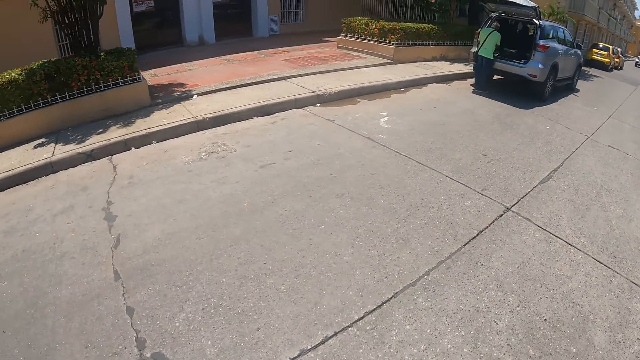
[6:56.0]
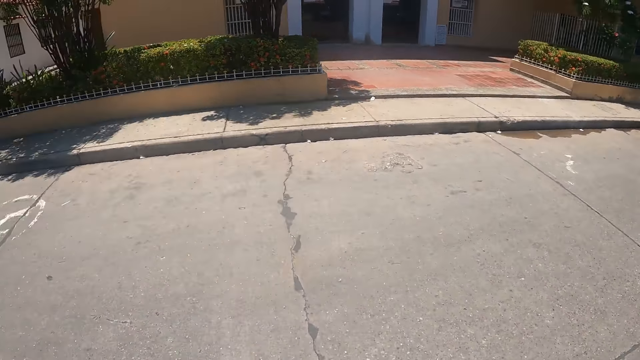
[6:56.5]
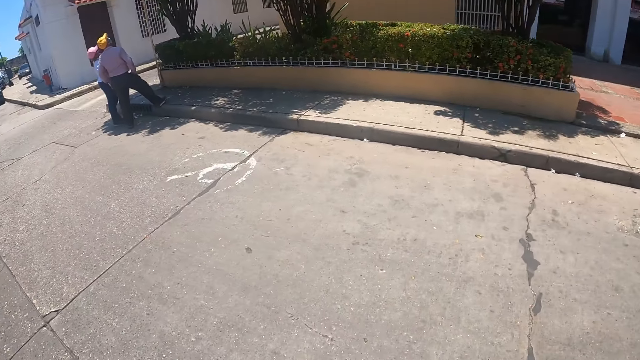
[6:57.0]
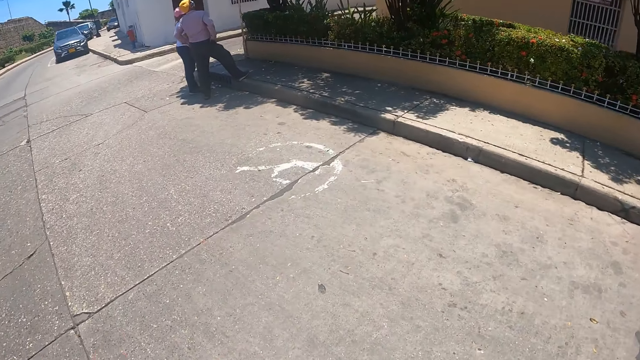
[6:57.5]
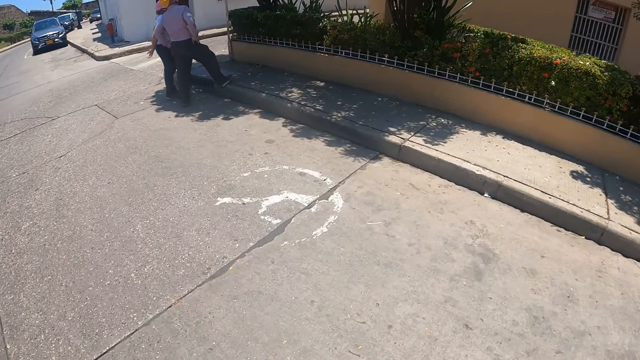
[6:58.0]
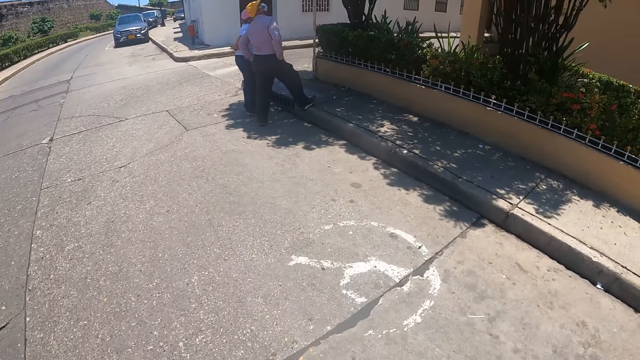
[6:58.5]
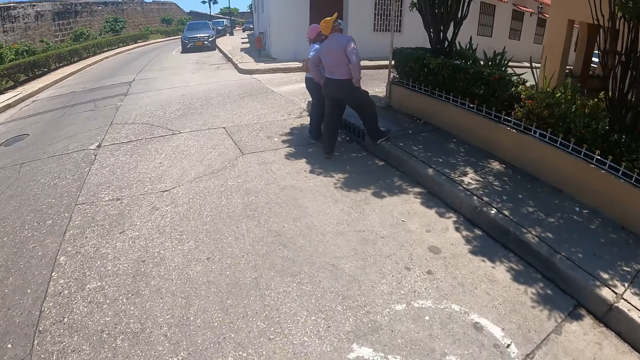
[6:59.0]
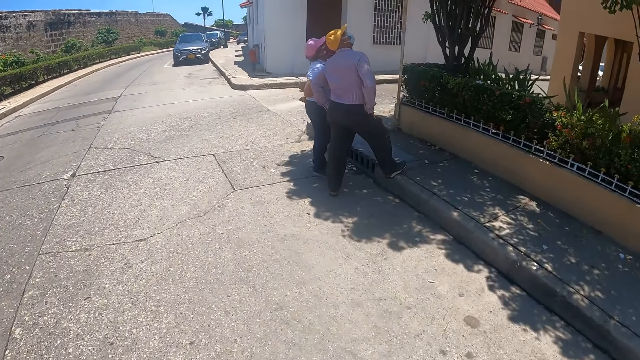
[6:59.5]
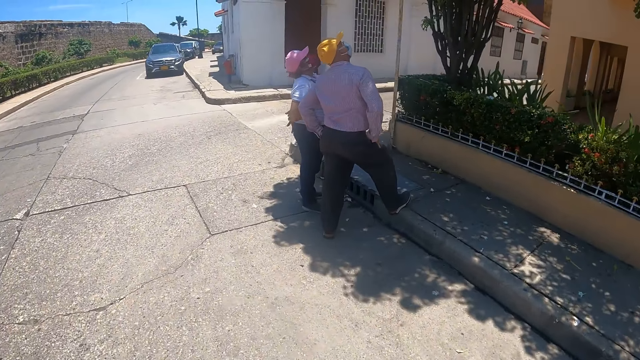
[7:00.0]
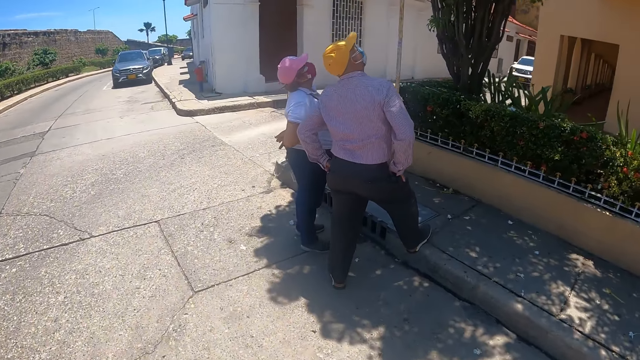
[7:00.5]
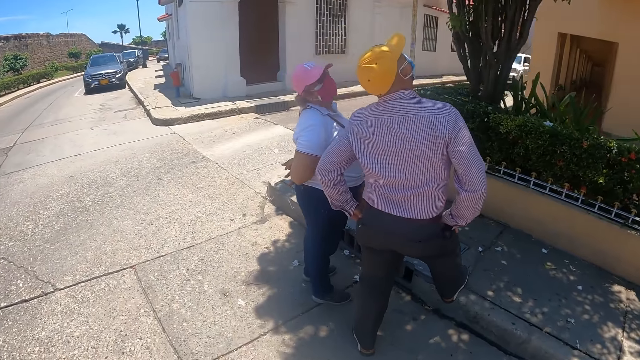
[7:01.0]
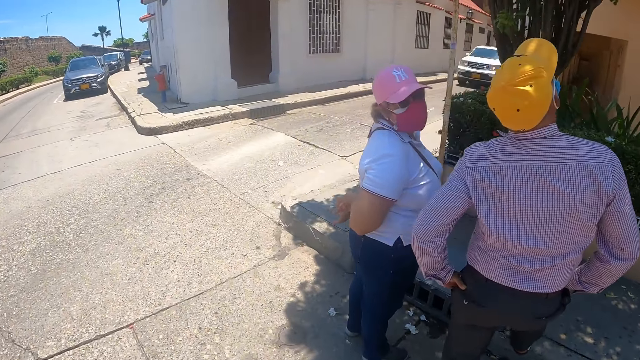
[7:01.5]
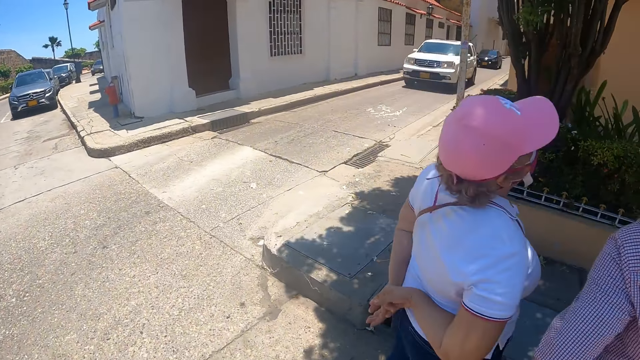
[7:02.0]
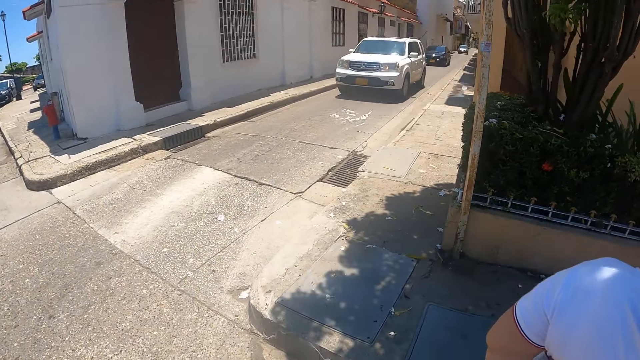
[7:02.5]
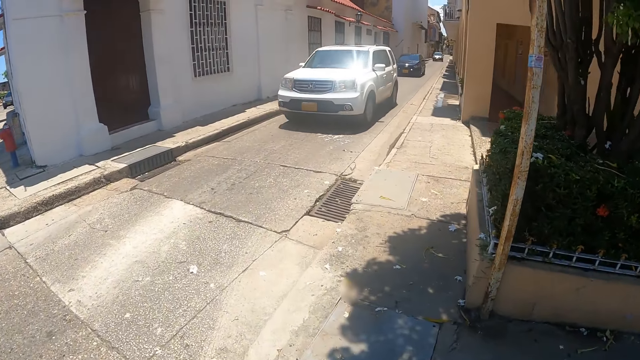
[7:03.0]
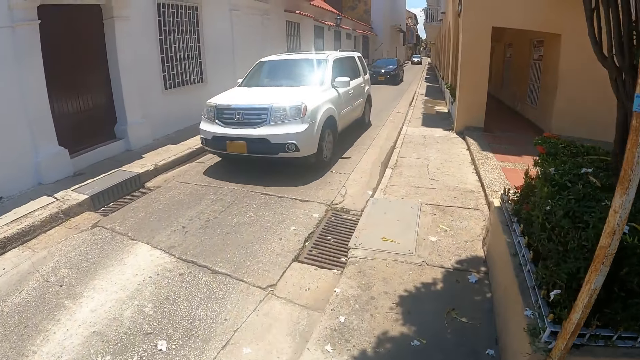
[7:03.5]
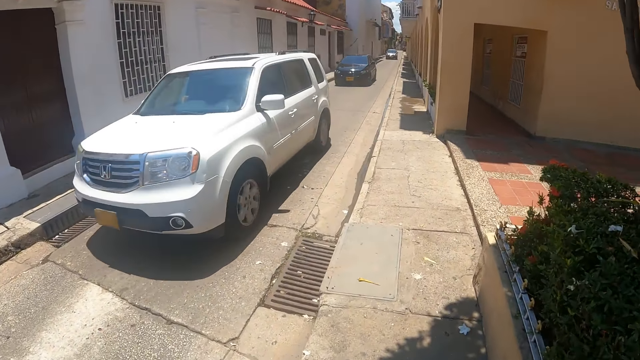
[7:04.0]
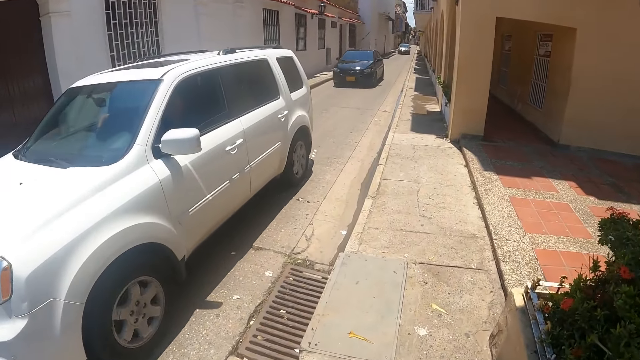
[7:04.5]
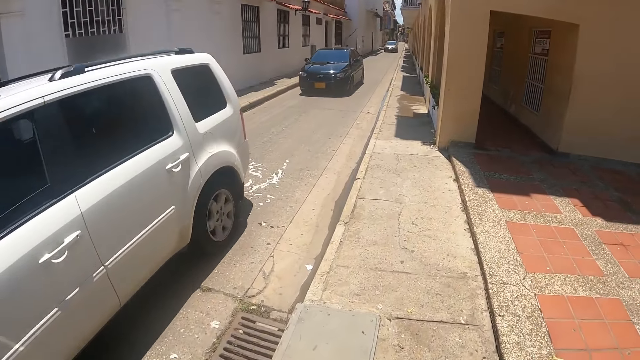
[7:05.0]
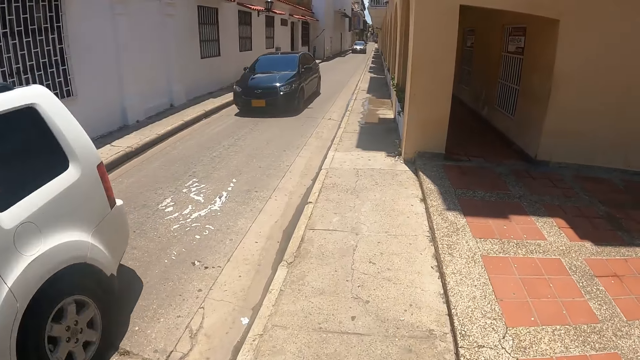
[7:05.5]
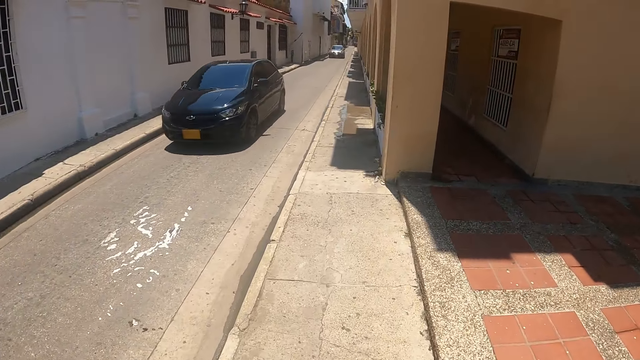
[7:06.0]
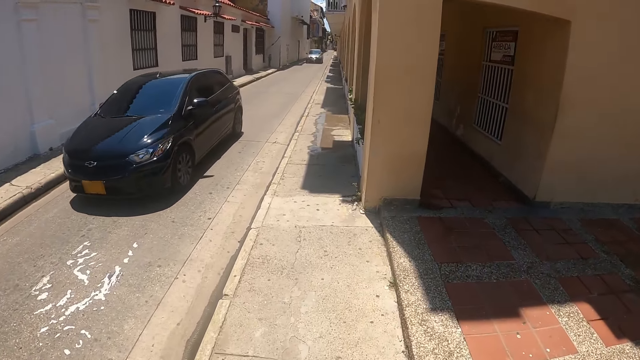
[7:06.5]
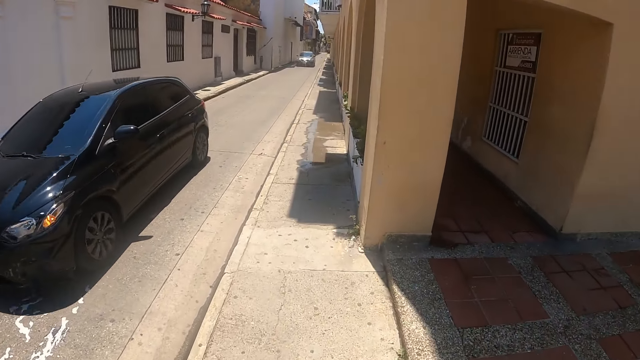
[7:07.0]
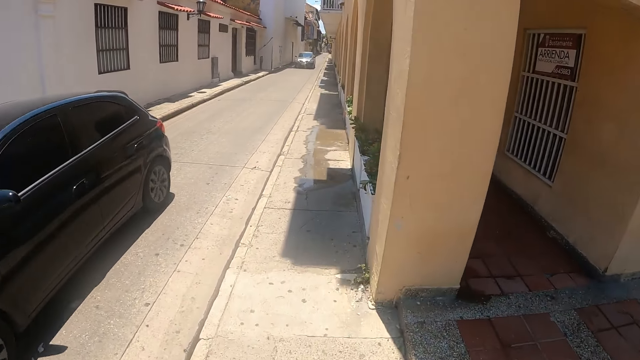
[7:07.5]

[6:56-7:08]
The camera wearer raises their left hand. They walk on the pavement.

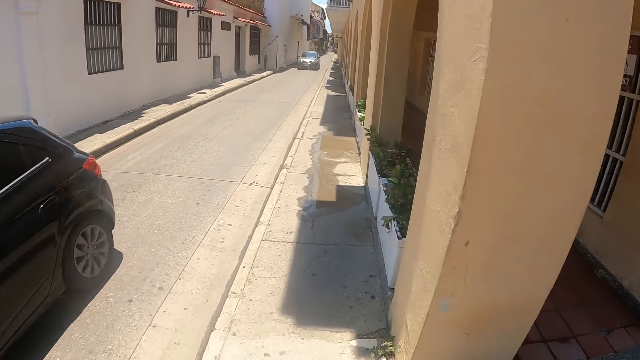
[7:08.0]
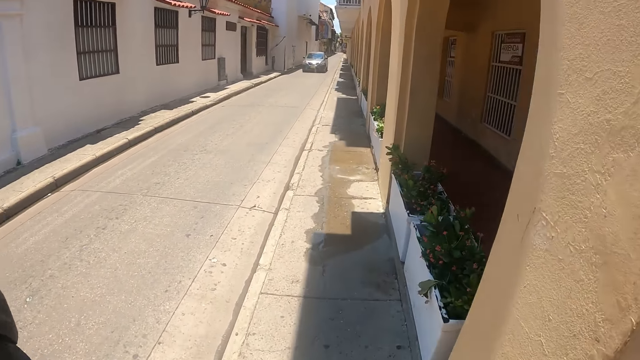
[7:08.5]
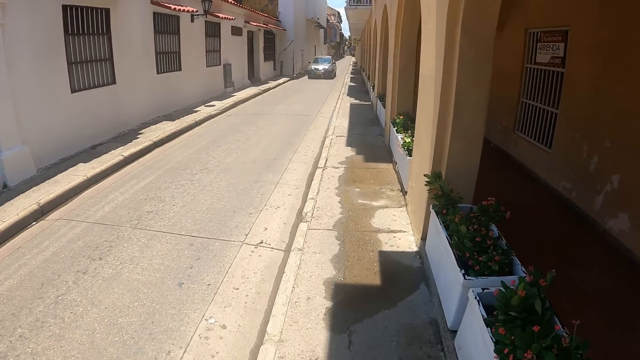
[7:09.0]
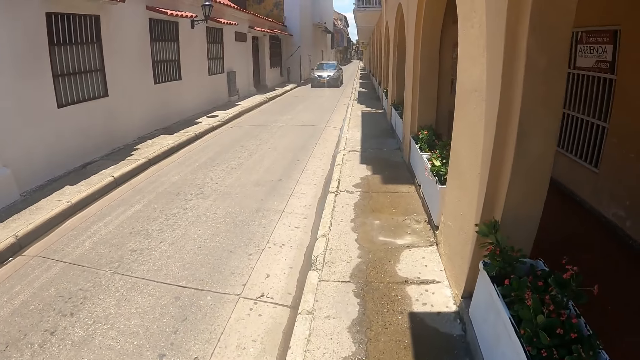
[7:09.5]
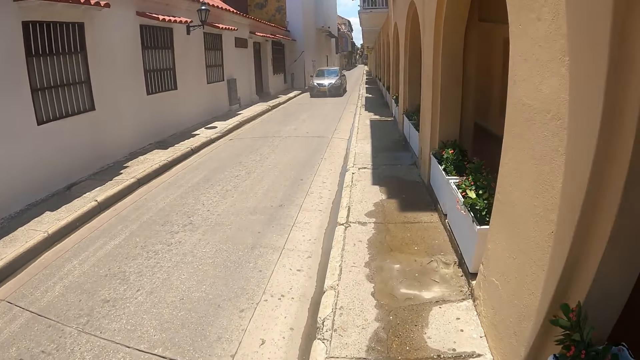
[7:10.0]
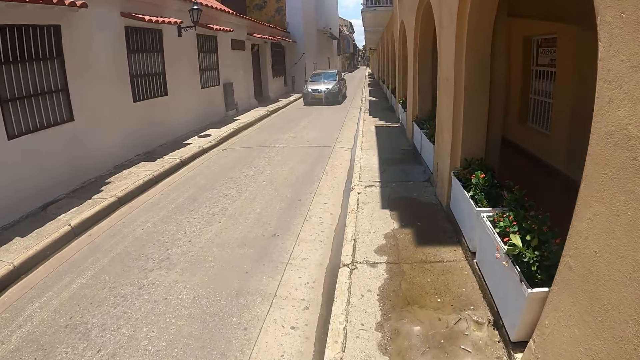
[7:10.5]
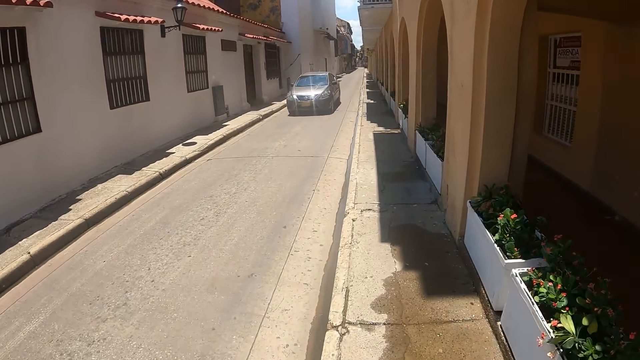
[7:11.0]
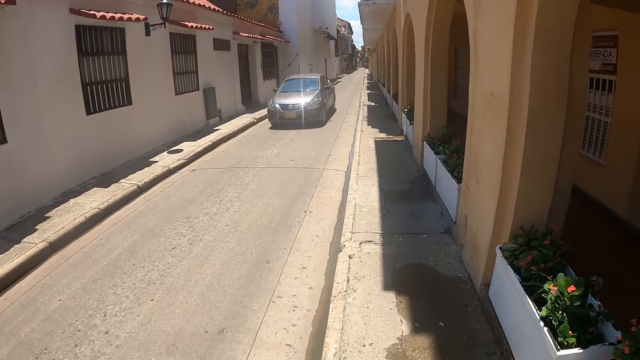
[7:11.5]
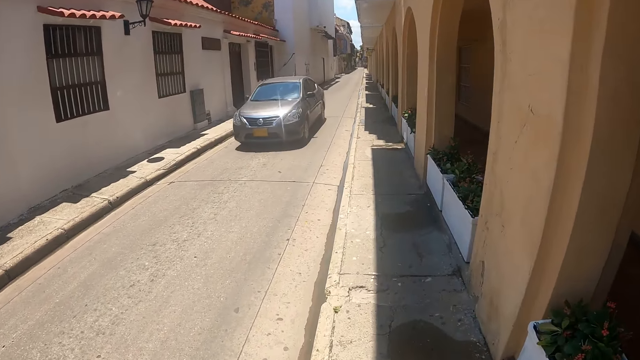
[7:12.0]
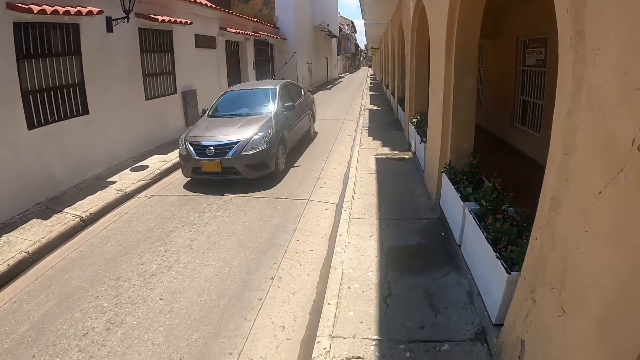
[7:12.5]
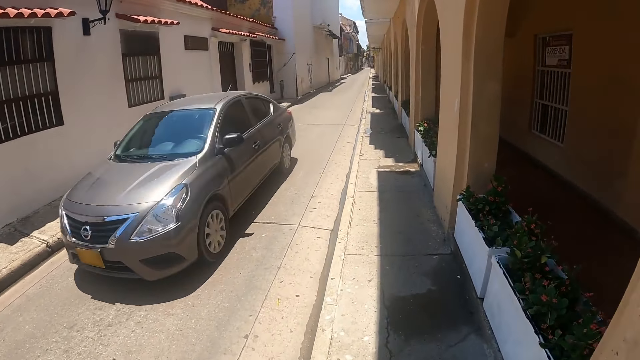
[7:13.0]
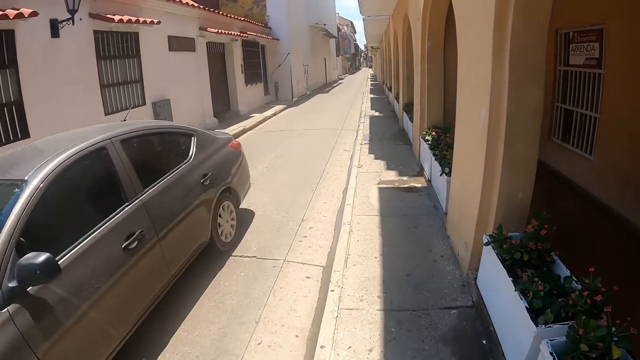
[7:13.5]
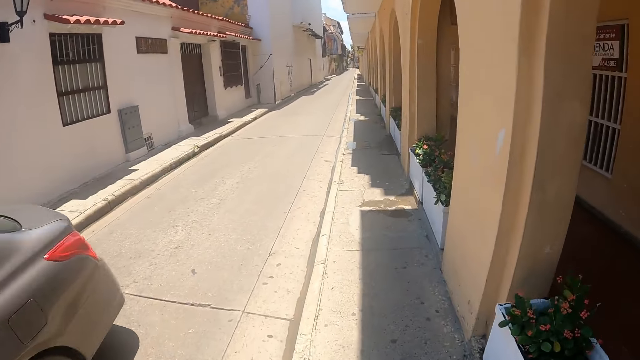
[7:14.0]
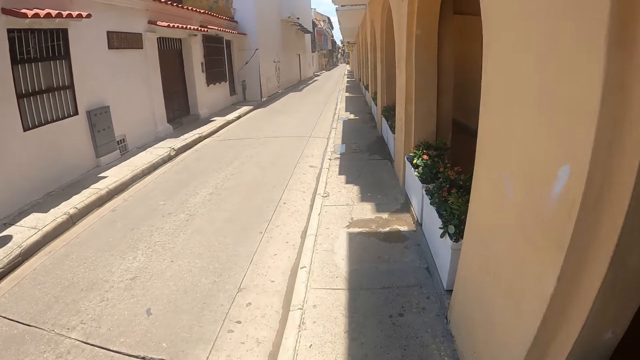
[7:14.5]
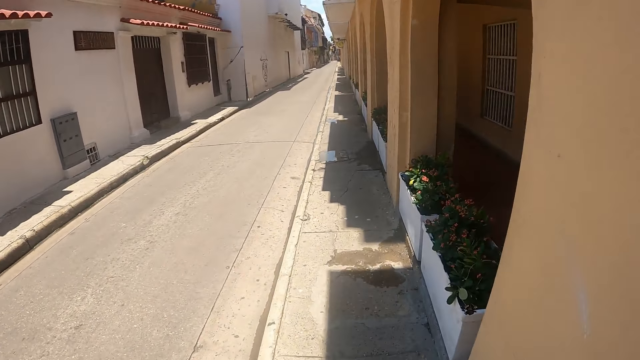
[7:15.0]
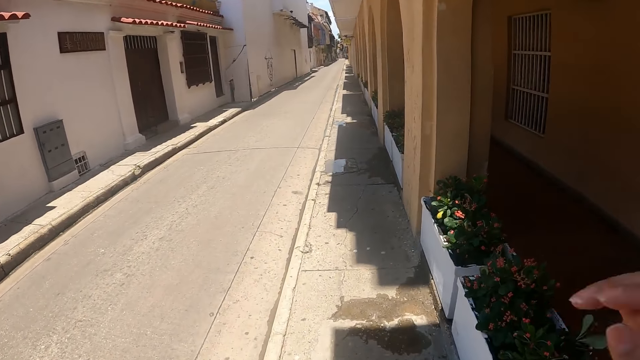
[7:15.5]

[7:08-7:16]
The camera wearer raises their right hand.
